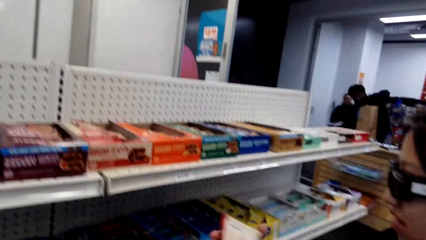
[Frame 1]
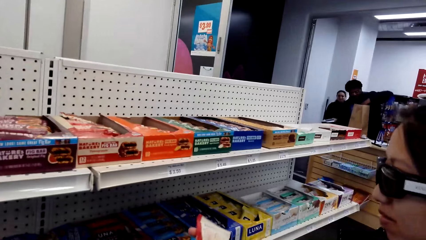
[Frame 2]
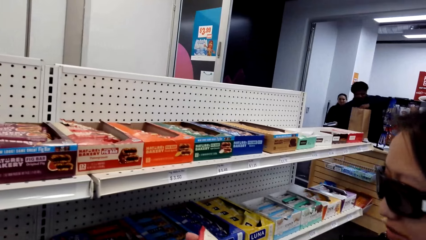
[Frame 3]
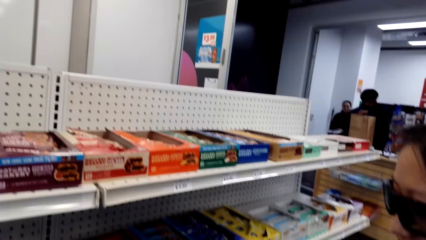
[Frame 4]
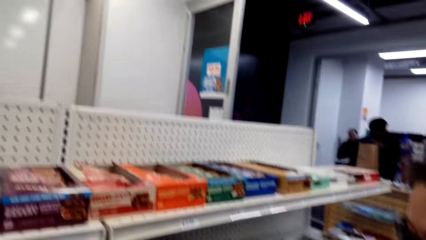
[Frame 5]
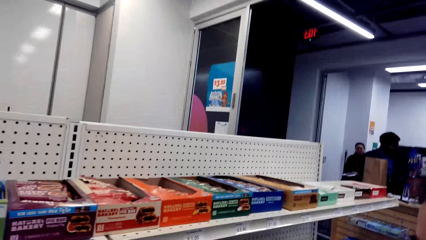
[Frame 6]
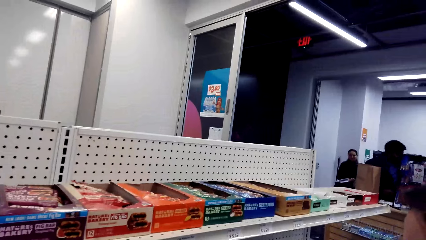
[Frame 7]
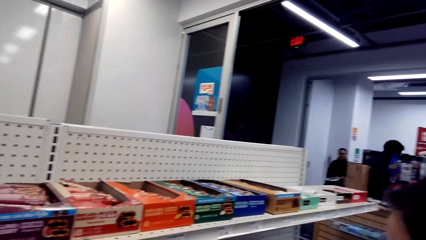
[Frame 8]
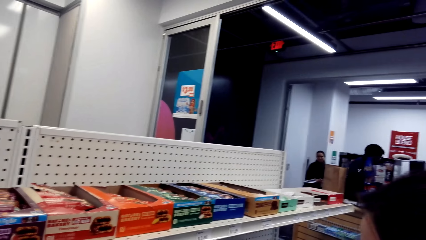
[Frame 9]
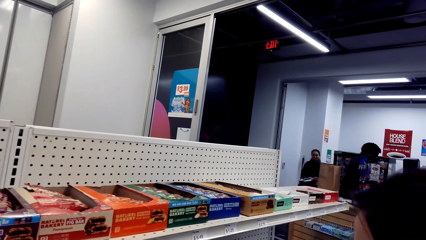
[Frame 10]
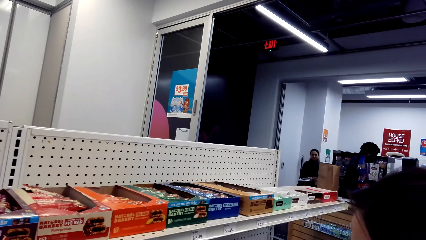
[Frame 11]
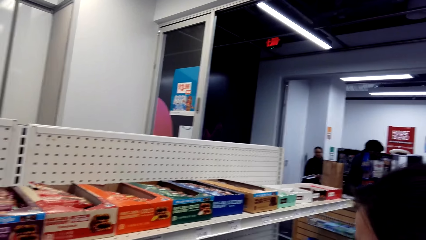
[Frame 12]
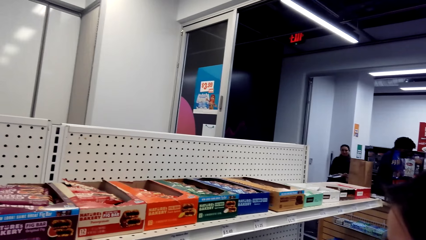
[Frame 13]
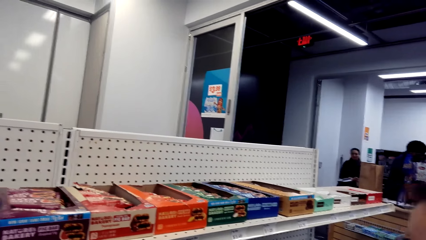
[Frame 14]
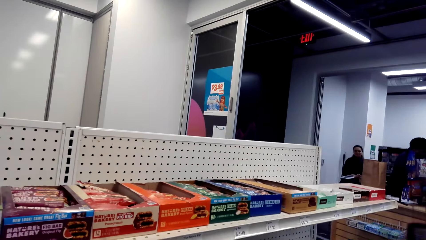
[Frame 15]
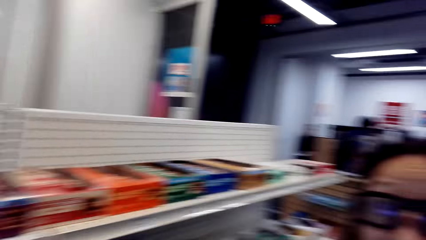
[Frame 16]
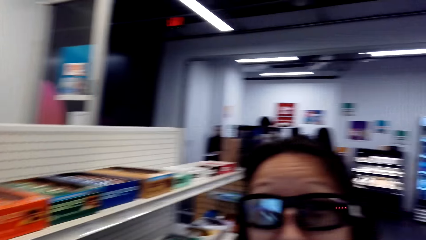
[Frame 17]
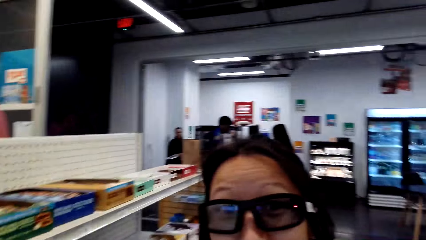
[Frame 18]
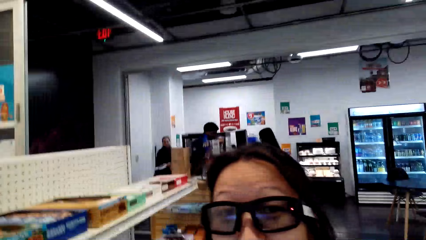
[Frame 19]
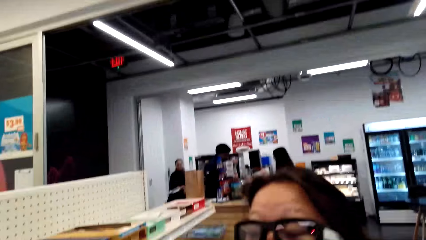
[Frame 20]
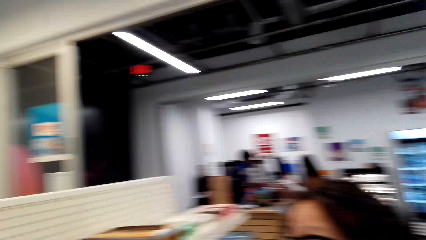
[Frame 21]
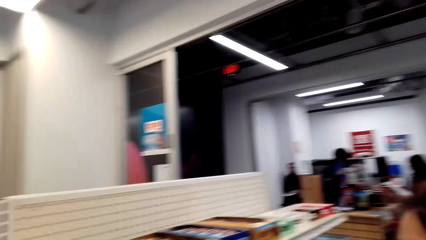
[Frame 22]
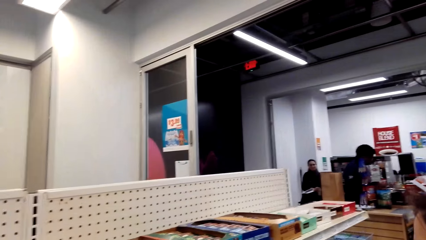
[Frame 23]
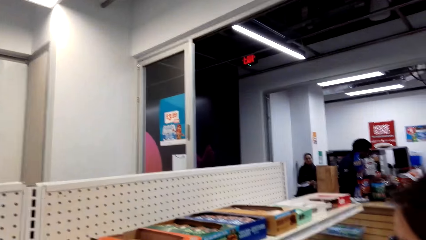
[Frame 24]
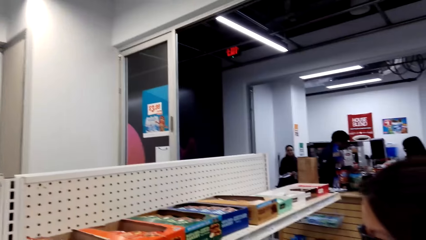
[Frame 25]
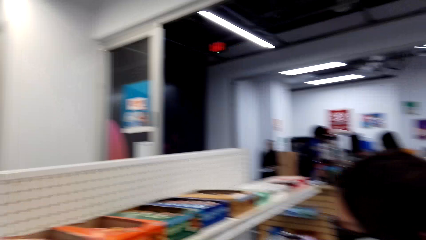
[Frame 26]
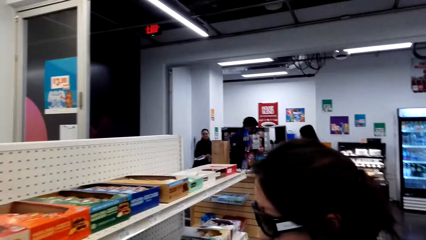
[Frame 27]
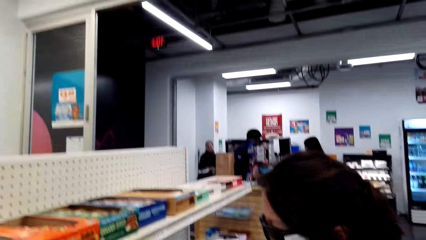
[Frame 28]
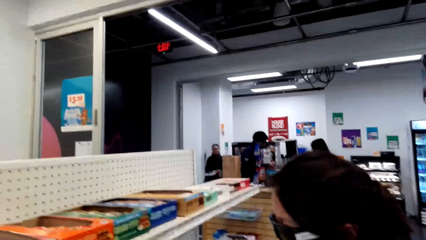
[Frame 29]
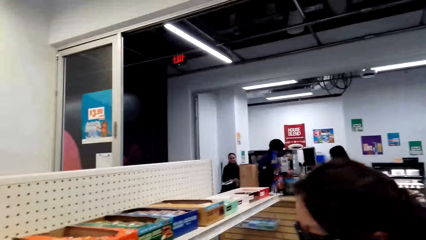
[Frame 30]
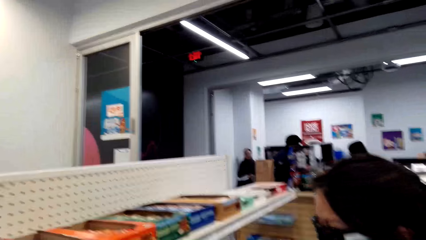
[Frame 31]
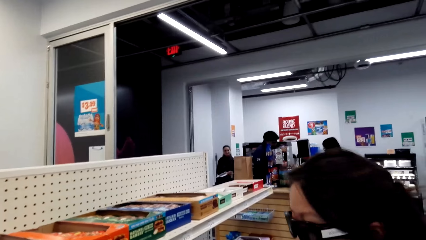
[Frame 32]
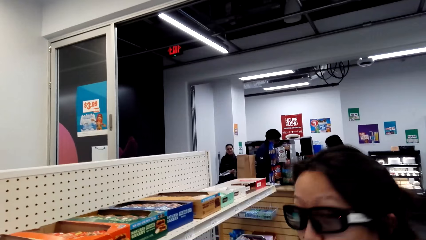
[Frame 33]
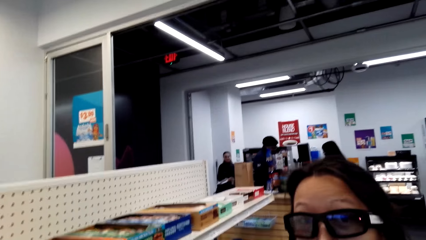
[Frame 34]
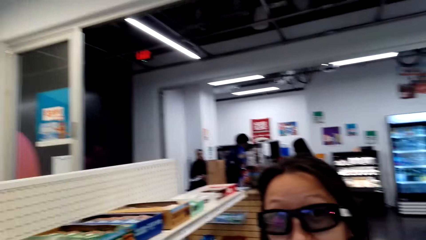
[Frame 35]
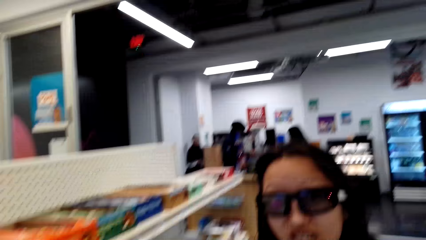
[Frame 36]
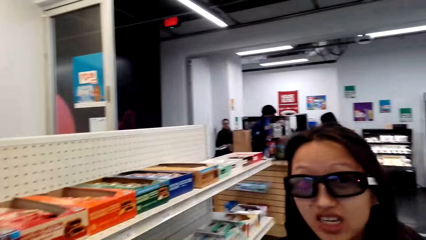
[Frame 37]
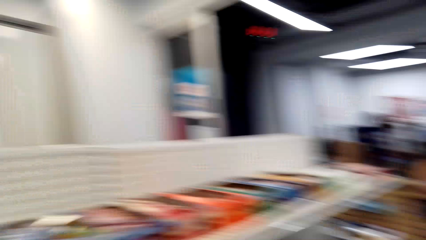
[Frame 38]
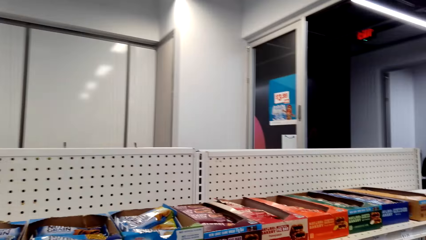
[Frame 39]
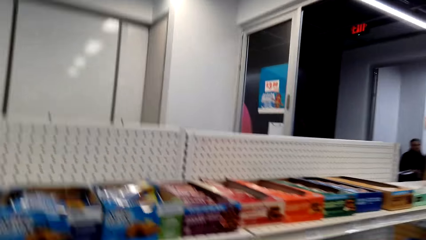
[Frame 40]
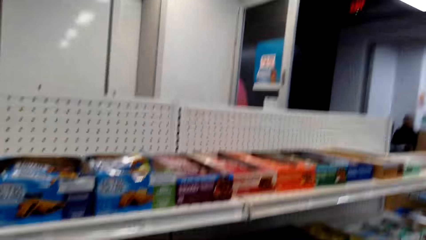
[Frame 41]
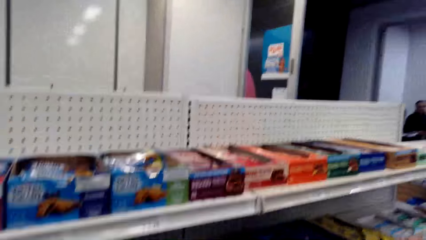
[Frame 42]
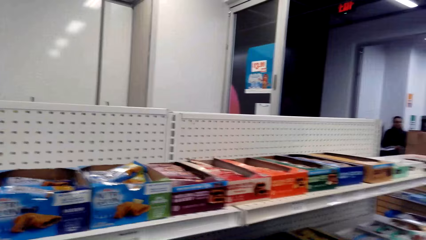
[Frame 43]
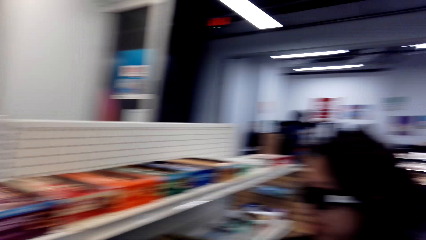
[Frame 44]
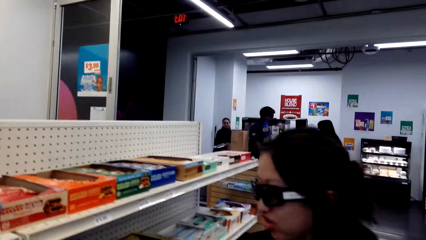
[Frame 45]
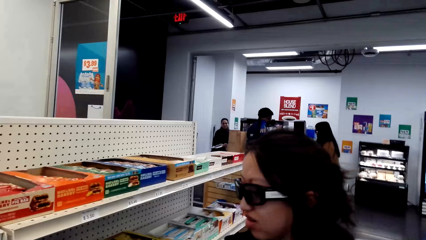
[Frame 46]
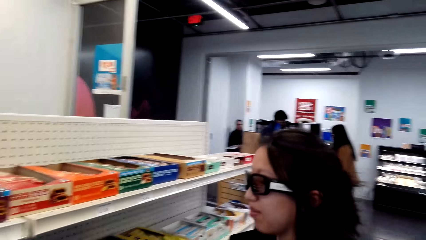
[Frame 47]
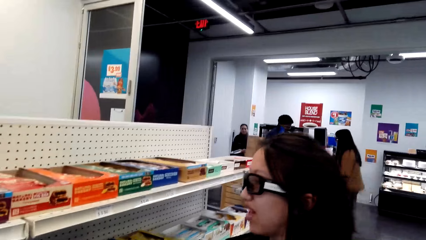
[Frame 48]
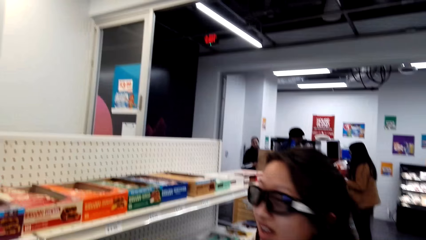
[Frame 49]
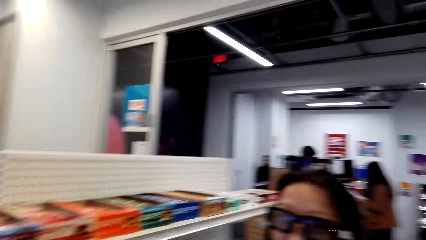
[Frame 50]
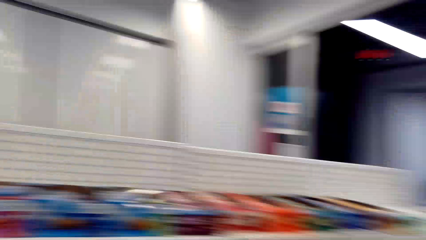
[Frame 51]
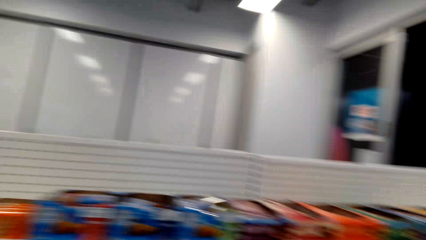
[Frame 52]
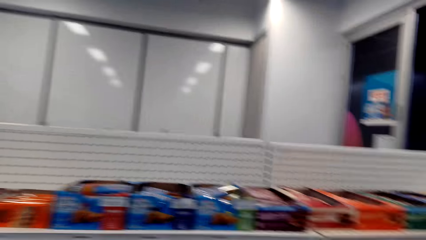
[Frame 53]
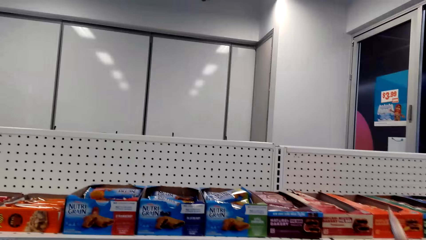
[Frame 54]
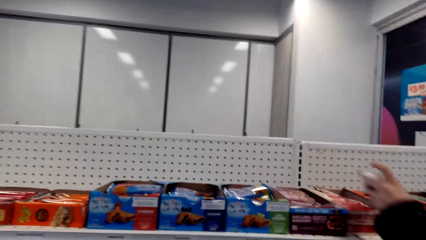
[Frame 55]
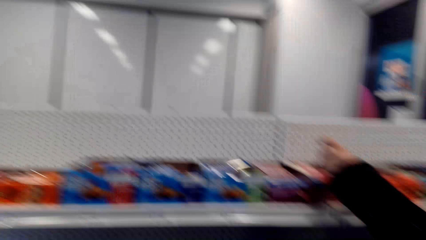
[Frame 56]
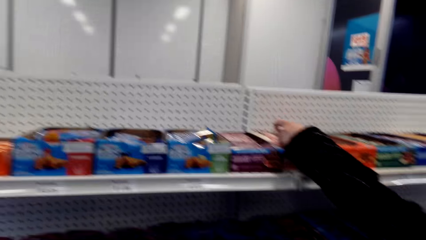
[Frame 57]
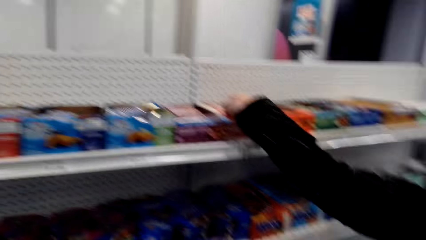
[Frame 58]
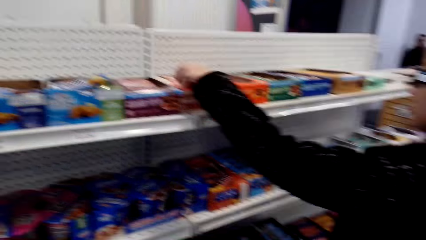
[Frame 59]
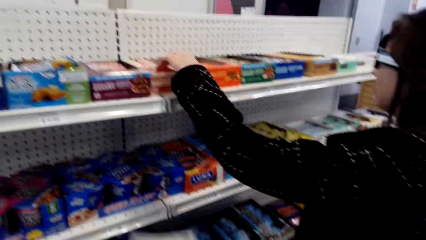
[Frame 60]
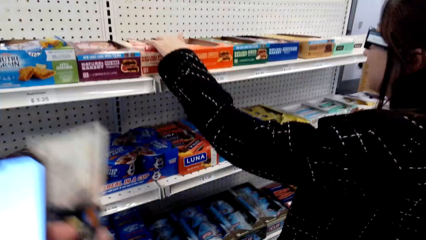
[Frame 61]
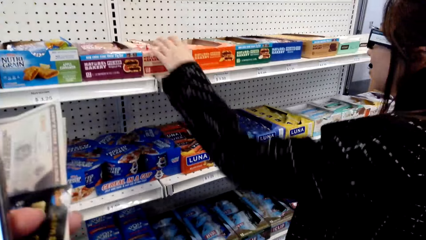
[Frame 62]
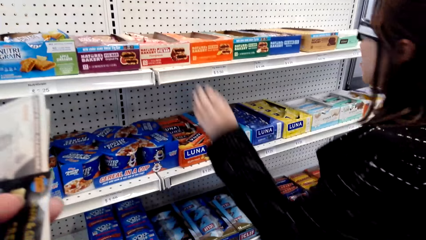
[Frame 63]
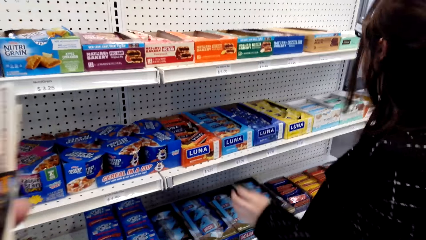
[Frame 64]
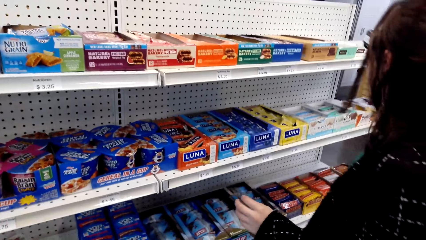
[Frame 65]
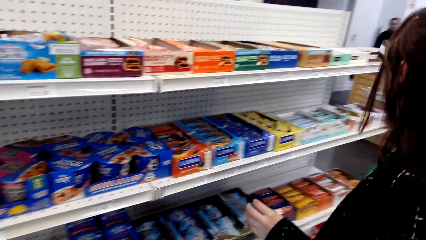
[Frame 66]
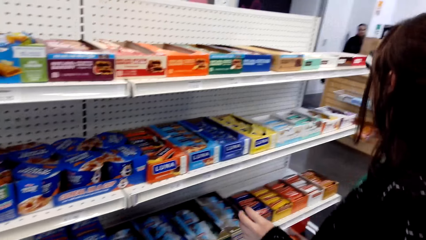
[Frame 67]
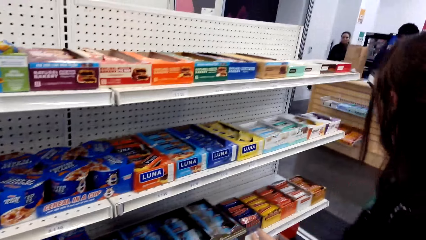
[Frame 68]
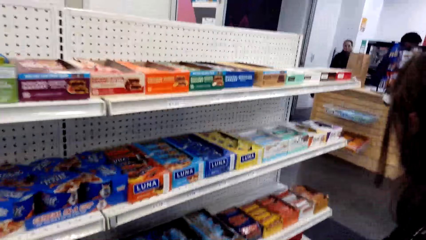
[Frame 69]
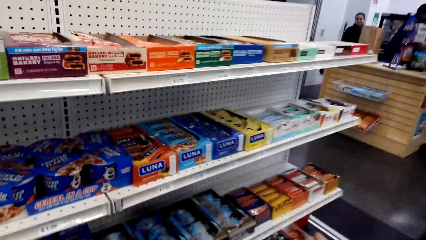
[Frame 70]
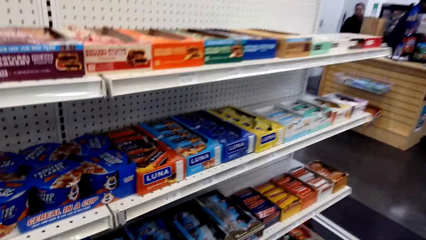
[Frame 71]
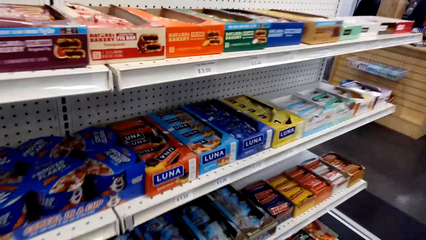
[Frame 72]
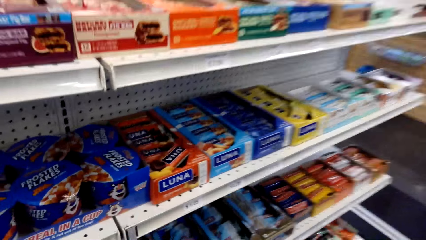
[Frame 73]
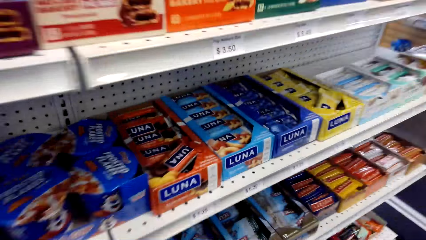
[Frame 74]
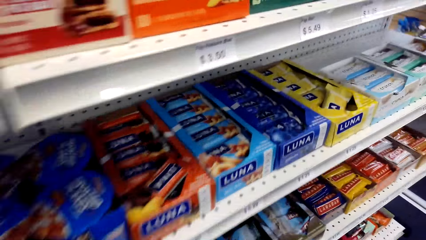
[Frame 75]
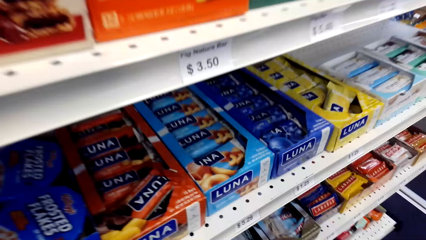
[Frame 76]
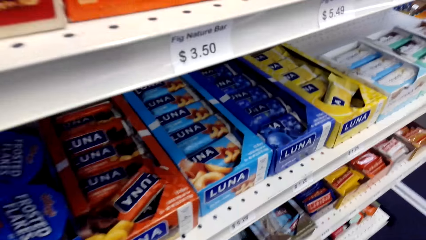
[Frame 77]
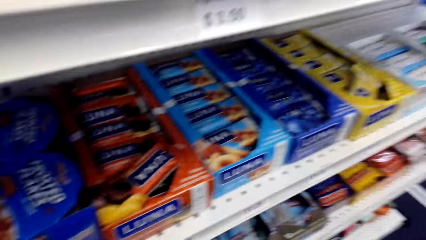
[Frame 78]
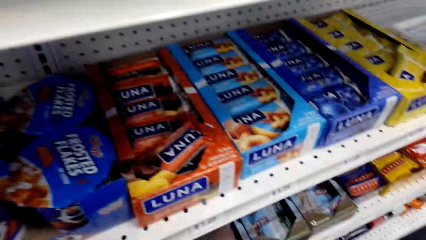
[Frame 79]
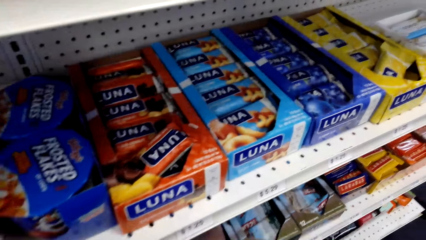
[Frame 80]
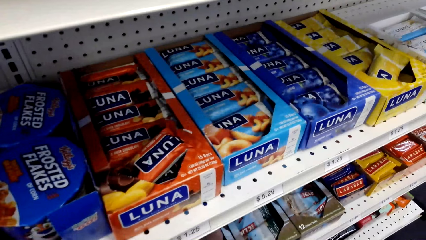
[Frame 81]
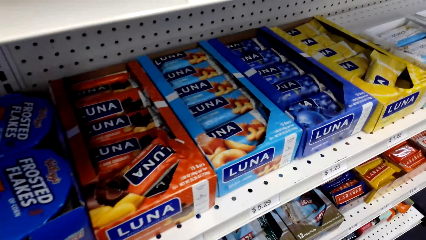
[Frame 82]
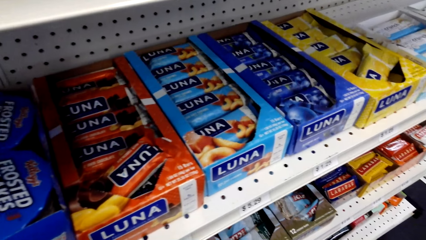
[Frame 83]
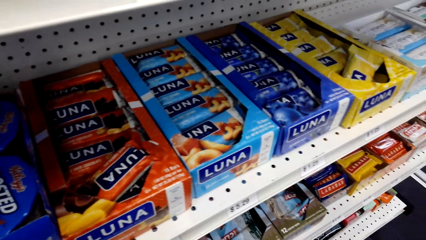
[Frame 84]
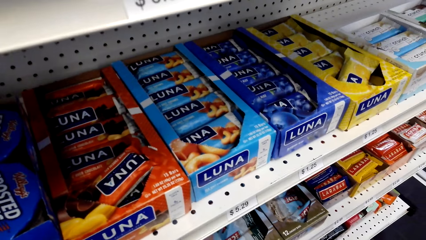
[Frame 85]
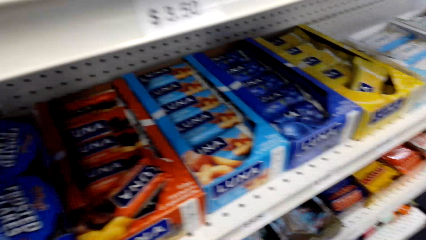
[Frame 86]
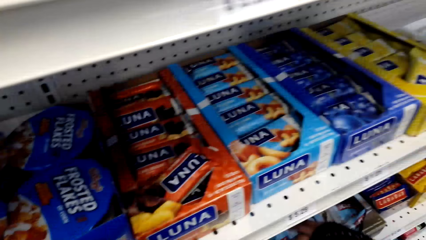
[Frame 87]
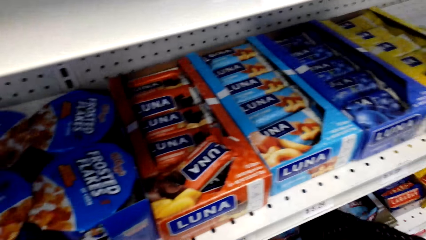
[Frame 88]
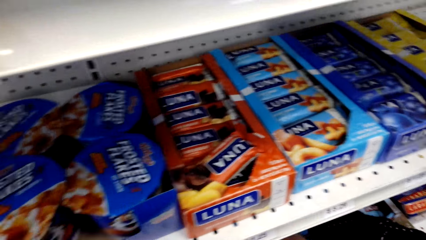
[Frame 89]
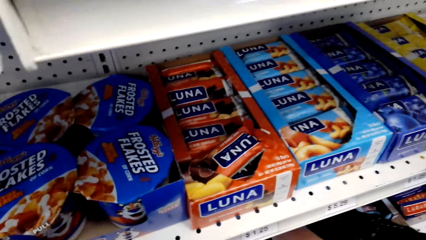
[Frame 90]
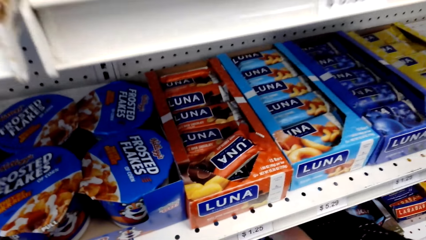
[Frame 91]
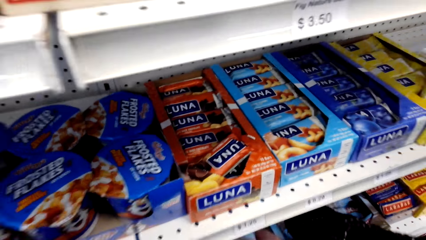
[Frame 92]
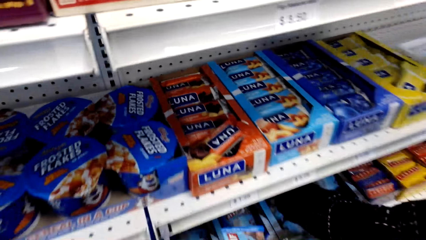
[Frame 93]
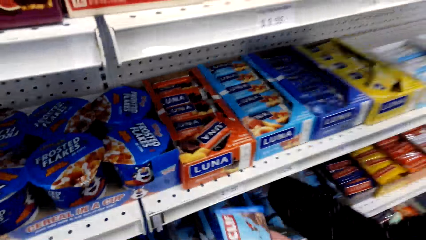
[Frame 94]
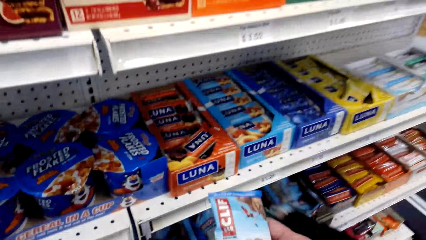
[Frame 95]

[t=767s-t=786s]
A woman talks. The woman looks at the camera wearer. The camera wearer talks. They look around. The woman talks. The woman puts a snack in the storage box. The camera wearer drops the chocolate. They operate the phone. They lift the money. They look around. They look at the snacks in the shelves.
